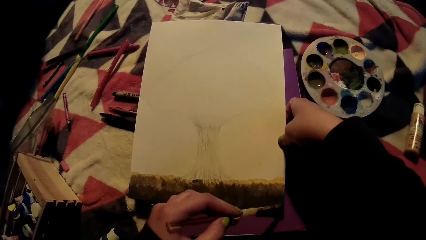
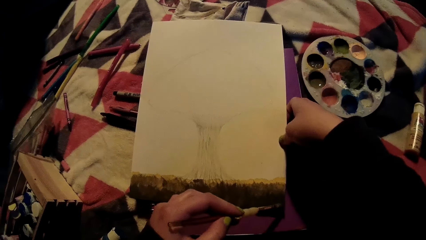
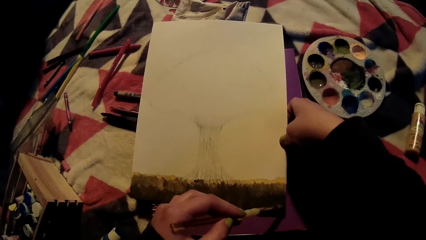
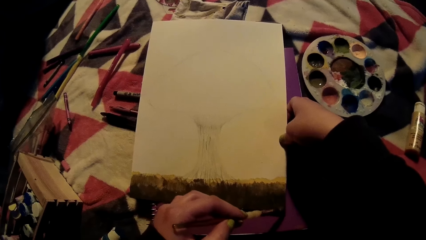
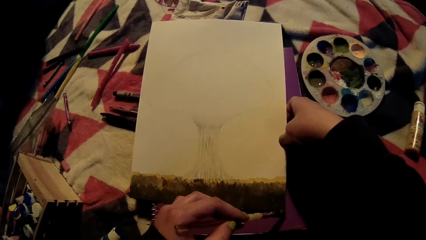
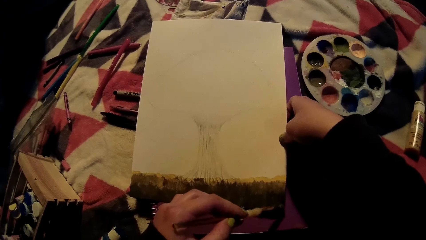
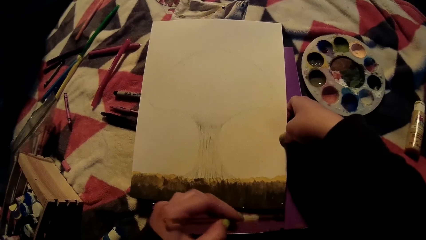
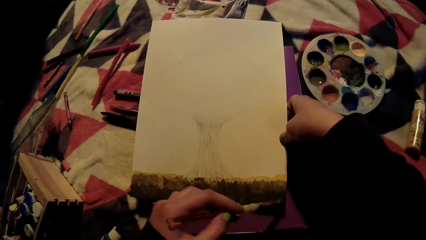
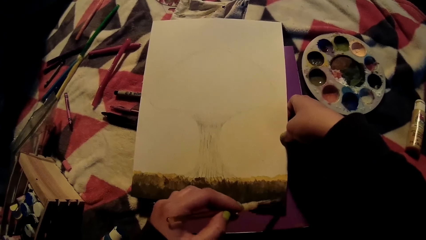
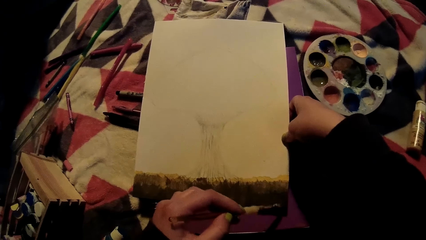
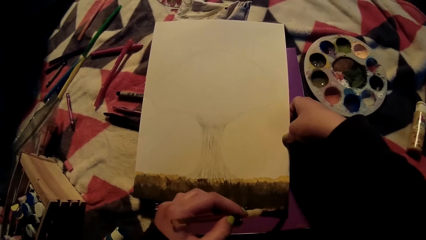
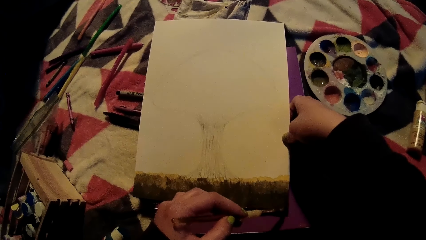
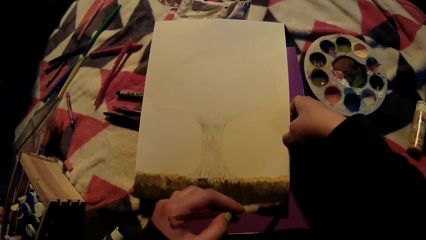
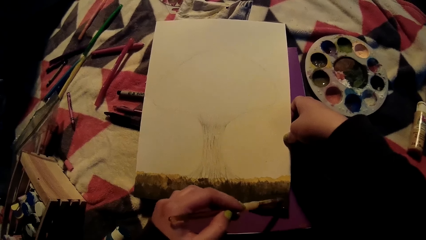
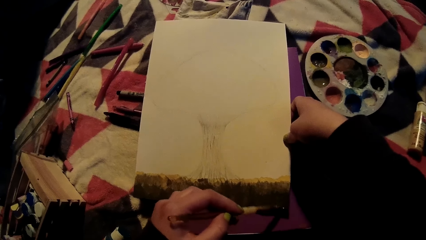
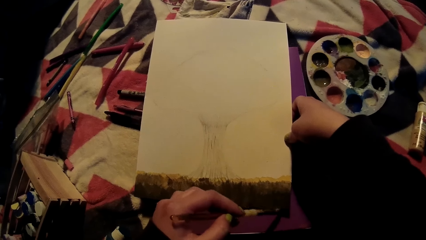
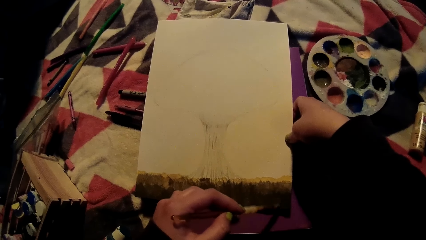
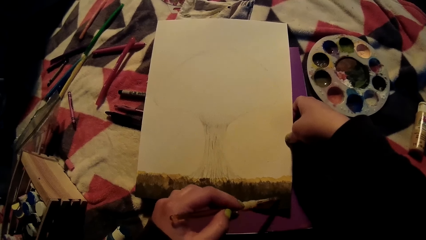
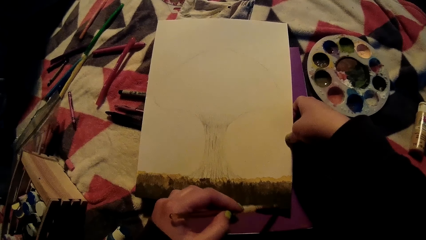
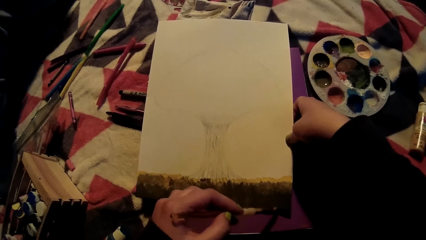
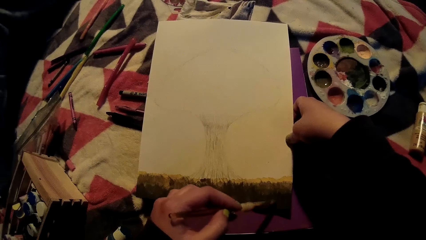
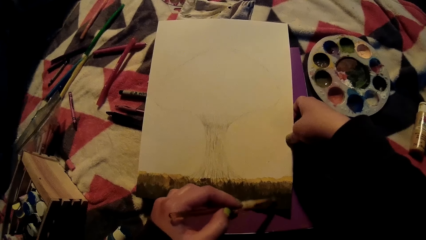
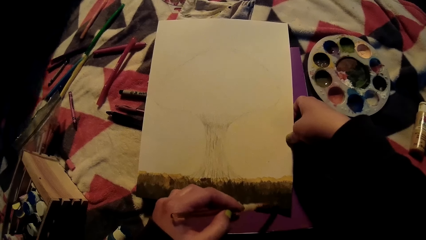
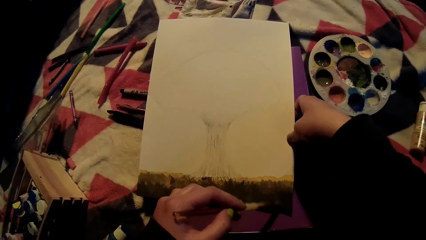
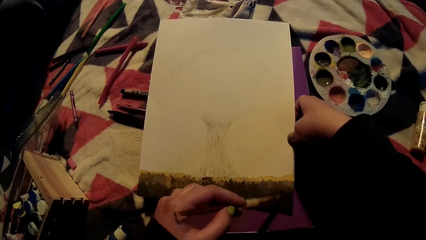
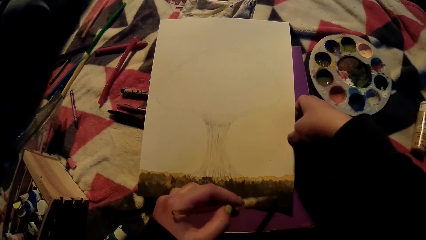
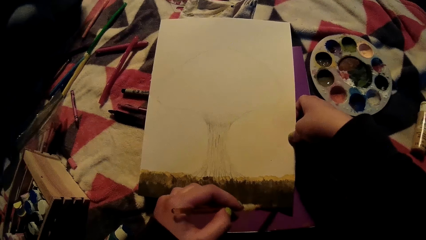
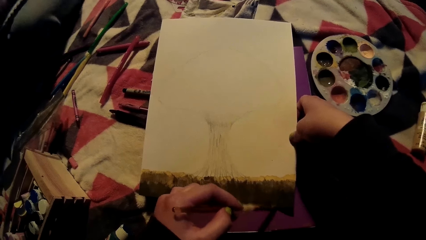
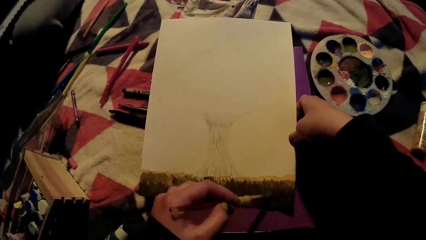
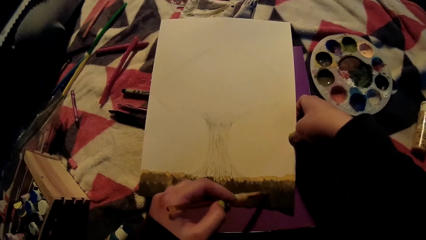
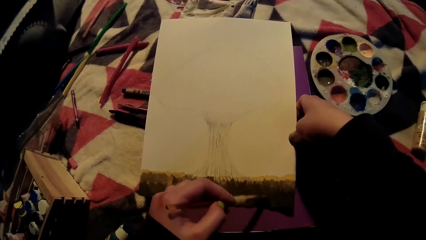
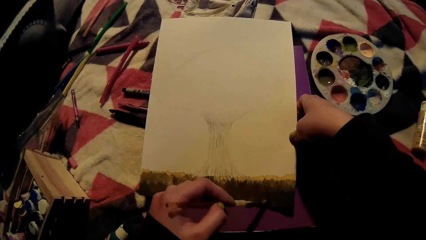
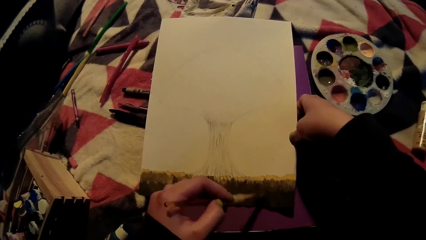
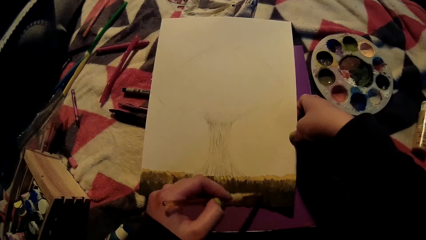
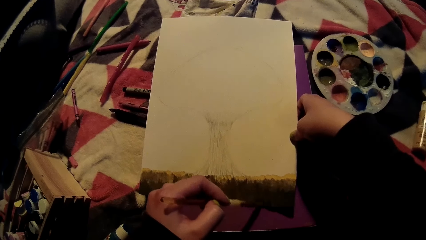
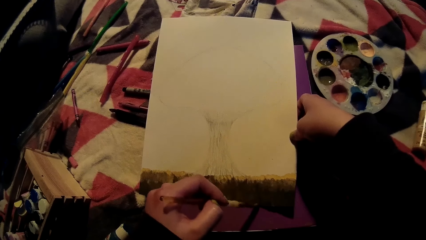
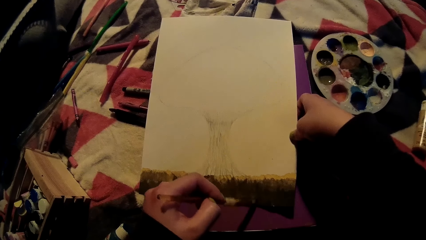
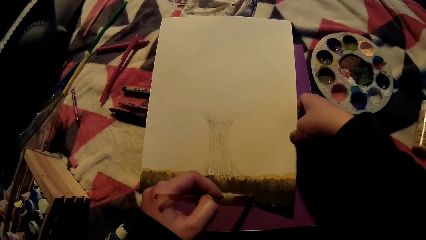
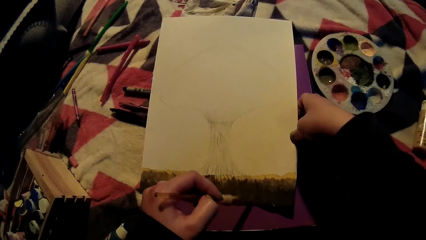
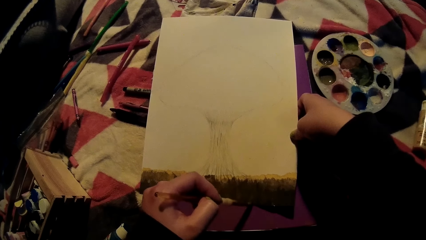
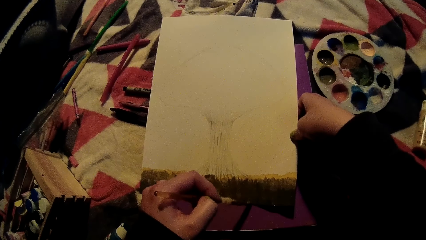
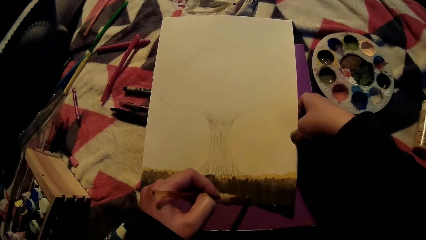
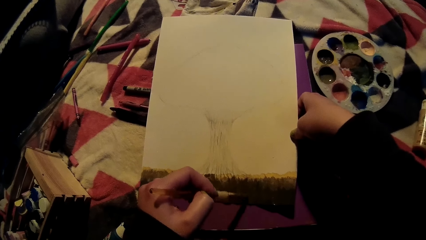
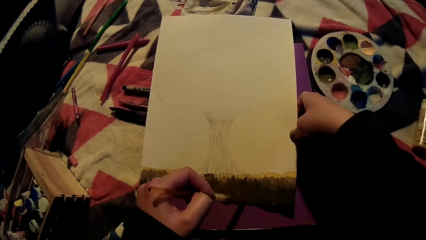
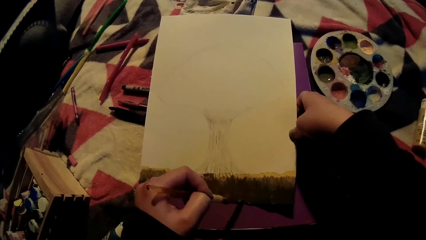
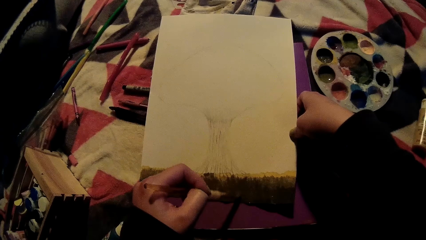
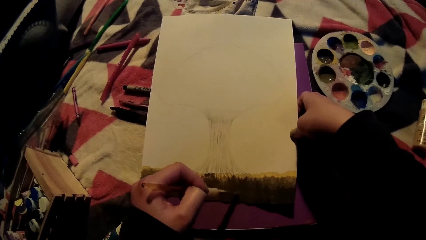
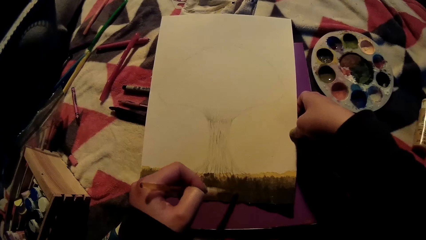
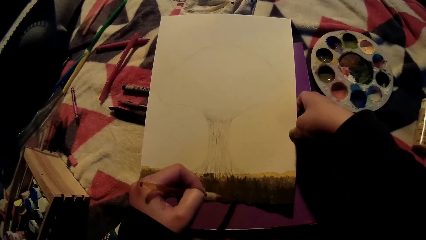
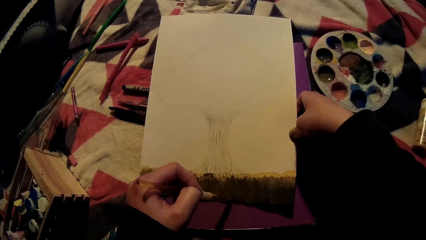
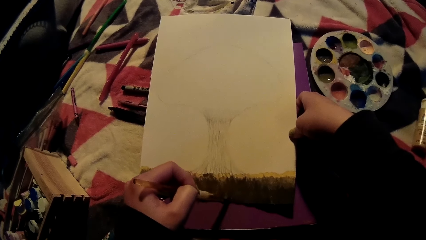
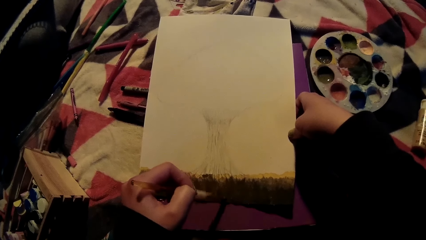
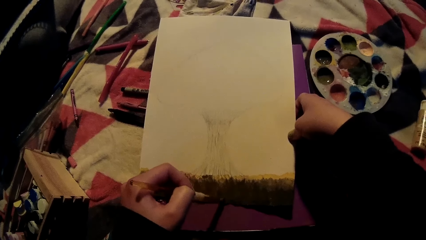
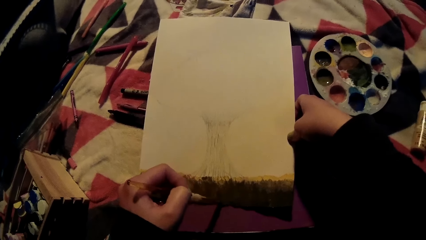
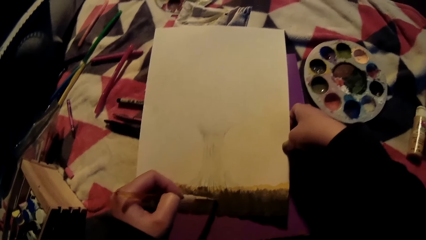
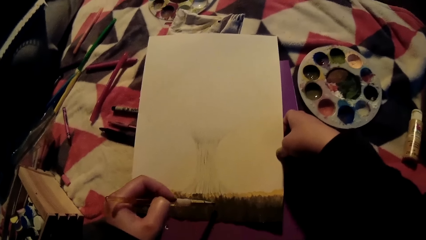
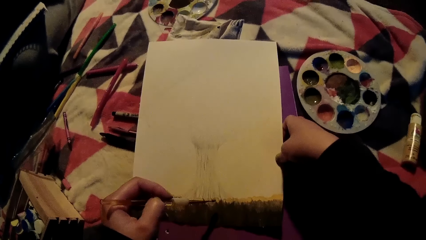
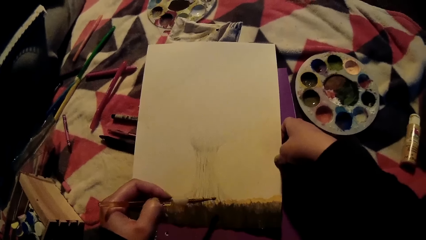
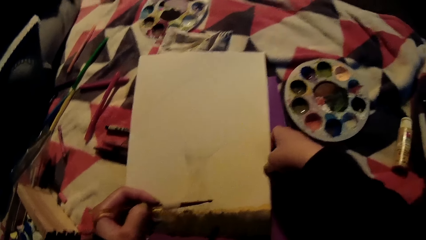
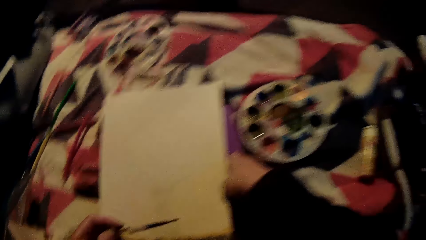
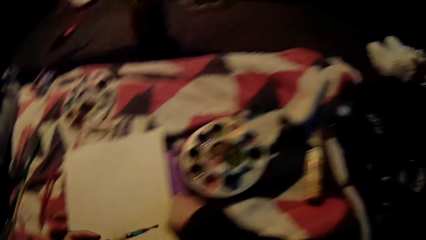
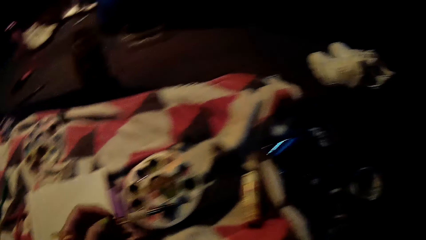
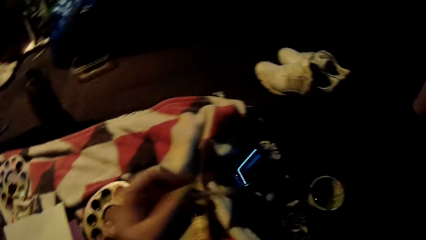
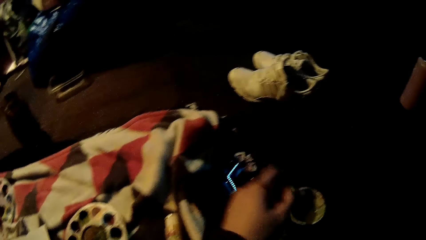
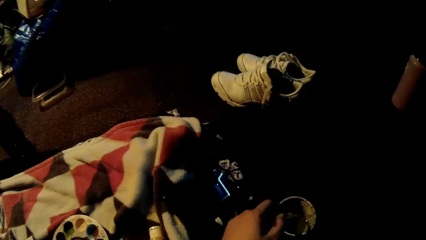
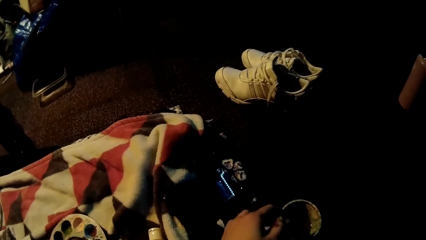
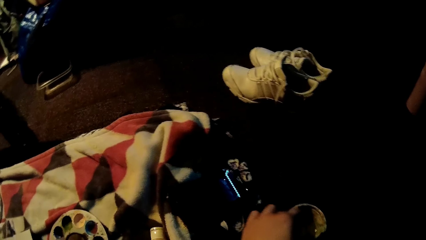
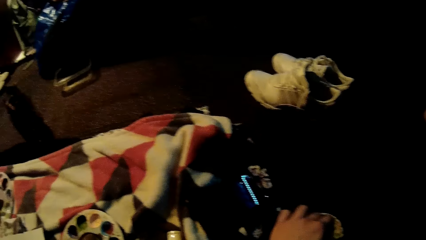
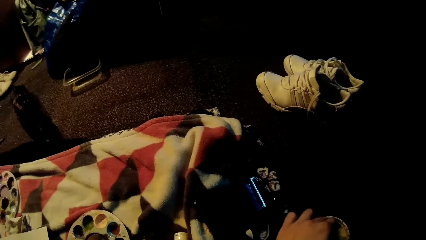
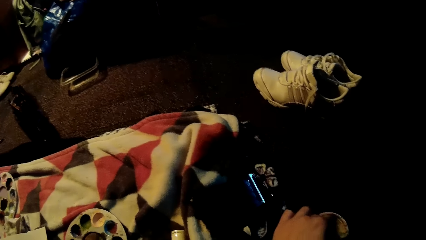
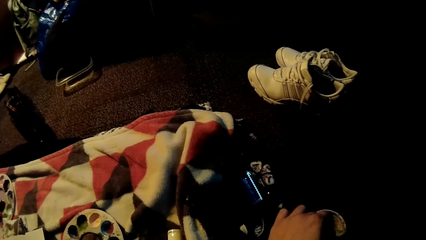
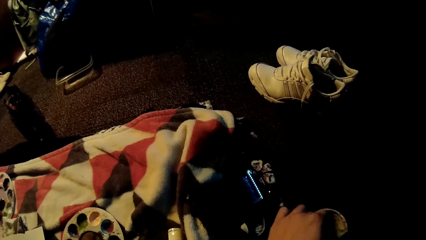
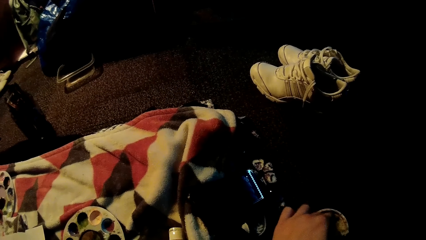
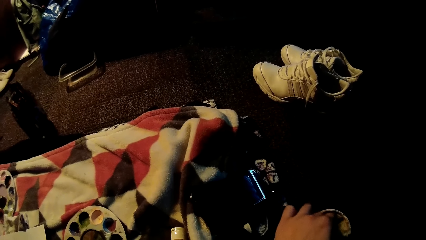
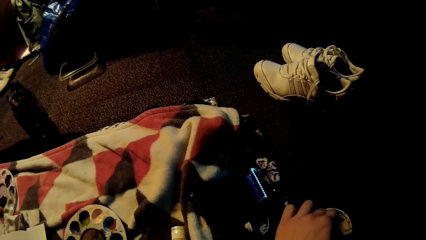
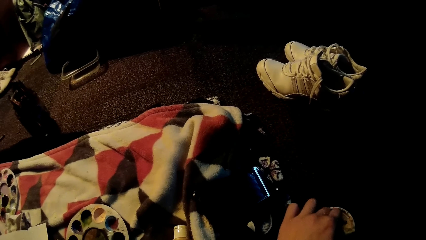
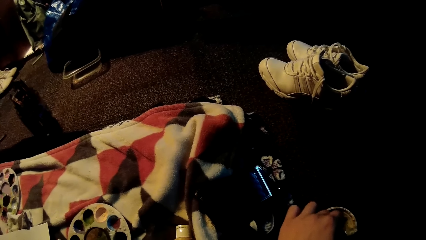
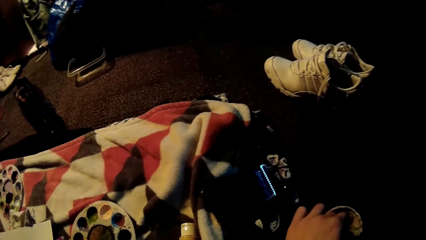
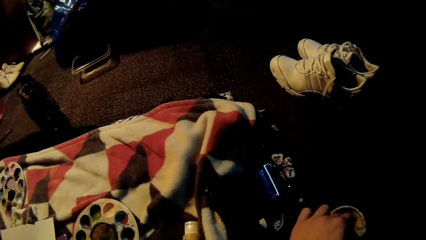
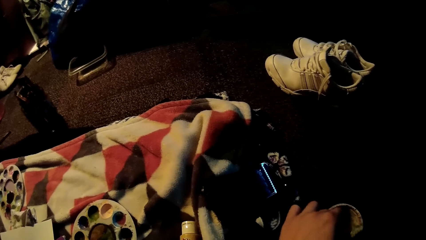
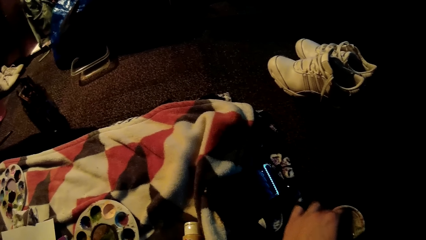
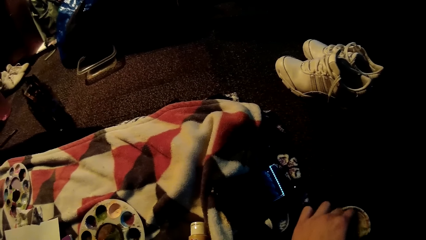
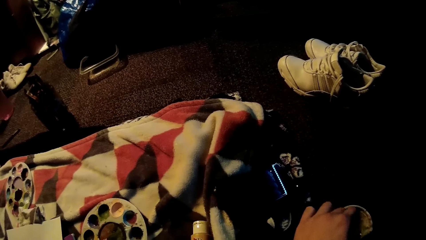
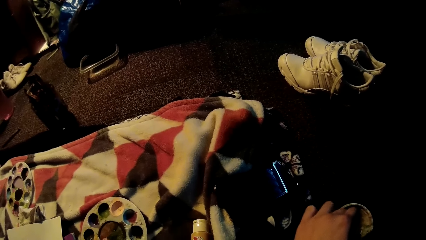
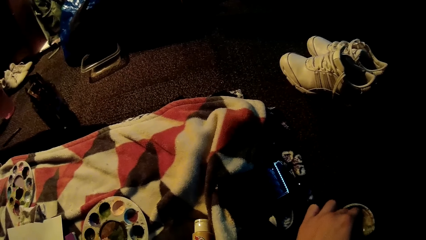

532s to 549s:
The camera wearer paints on the book with the brush in her left hand. She dips the brush into the container with her left hand.
